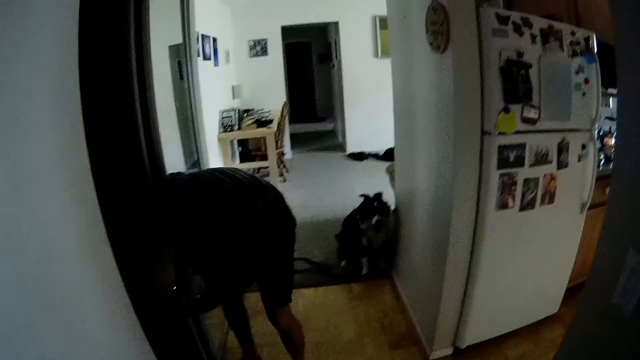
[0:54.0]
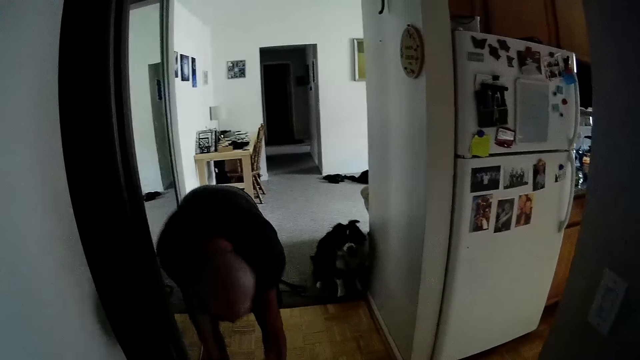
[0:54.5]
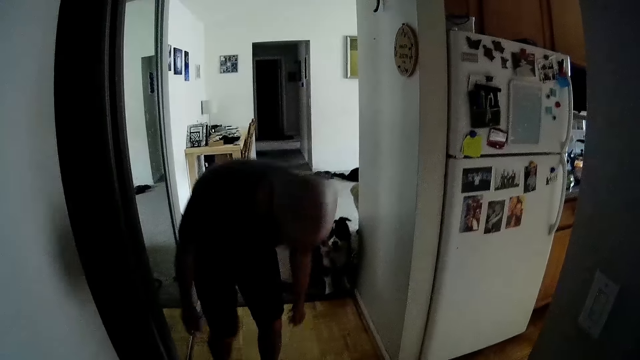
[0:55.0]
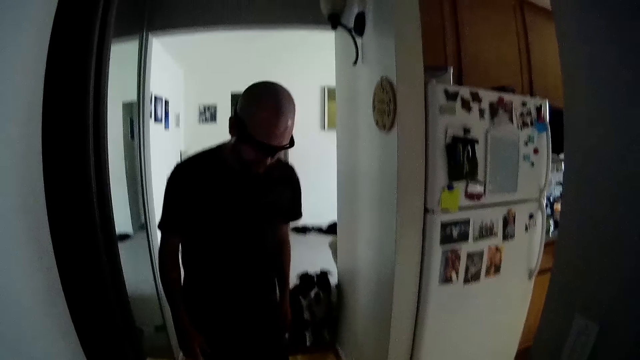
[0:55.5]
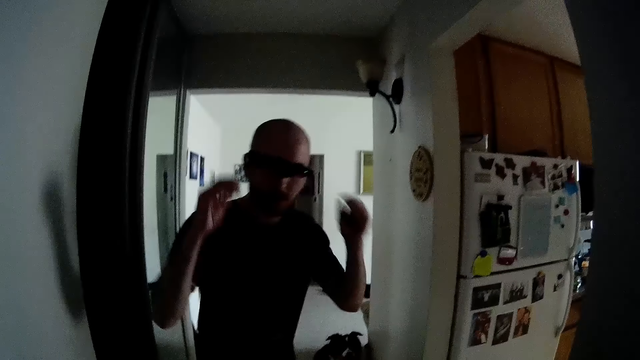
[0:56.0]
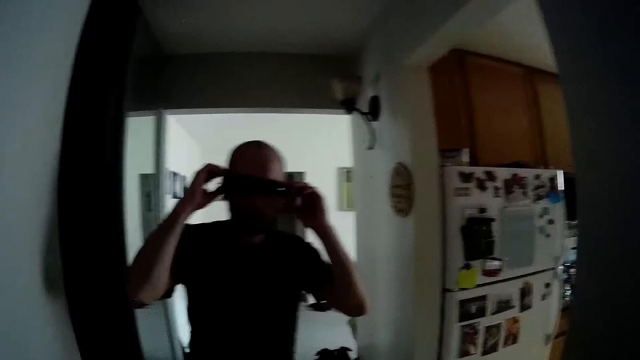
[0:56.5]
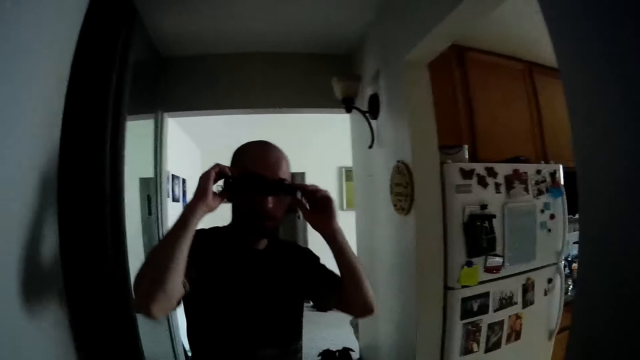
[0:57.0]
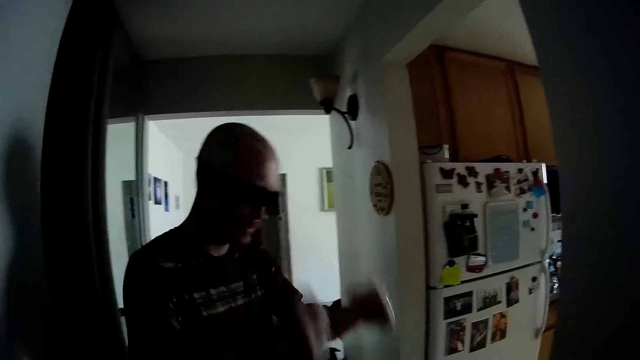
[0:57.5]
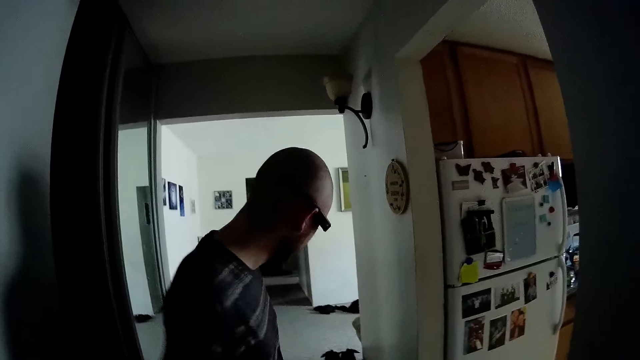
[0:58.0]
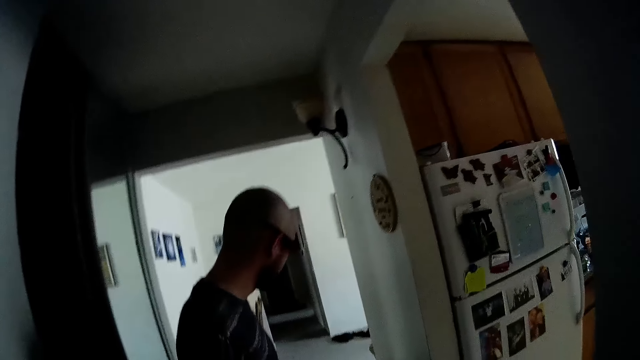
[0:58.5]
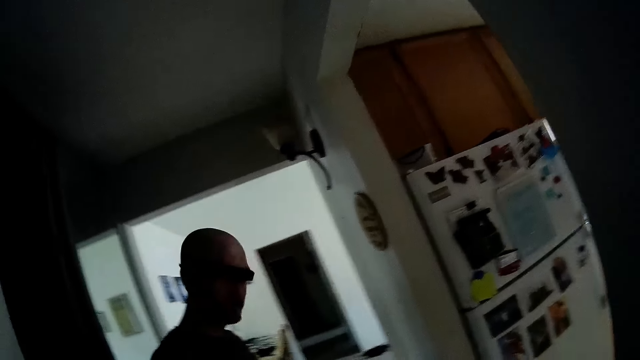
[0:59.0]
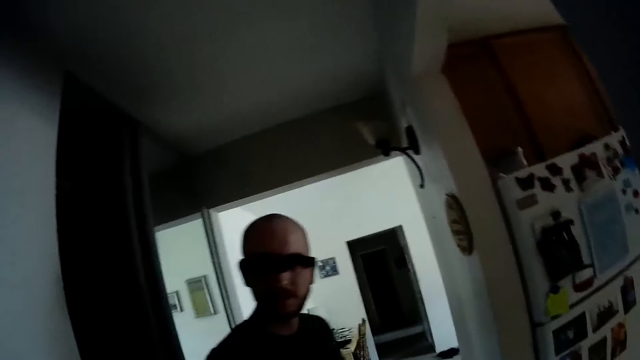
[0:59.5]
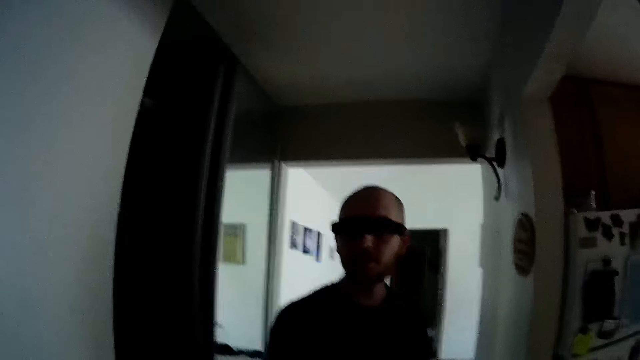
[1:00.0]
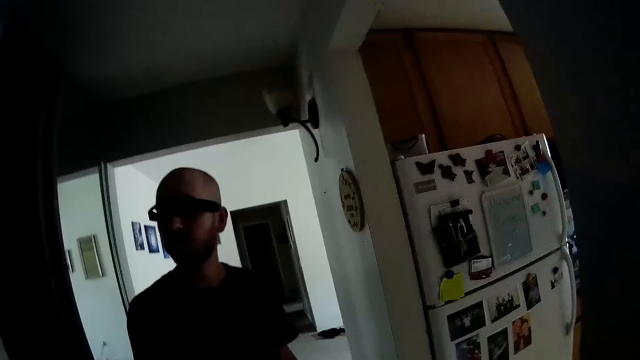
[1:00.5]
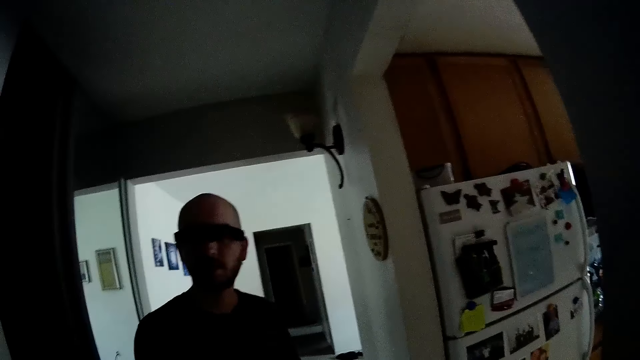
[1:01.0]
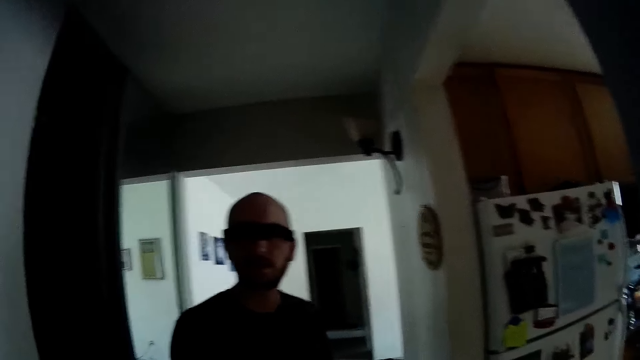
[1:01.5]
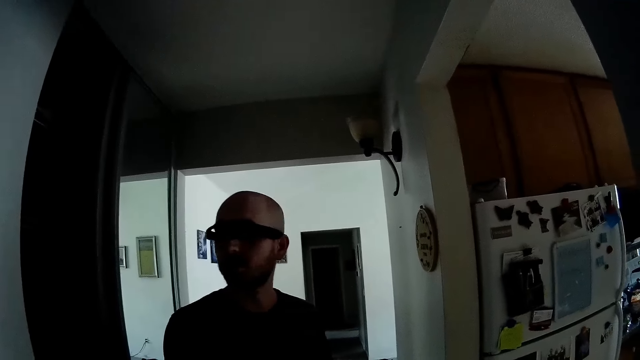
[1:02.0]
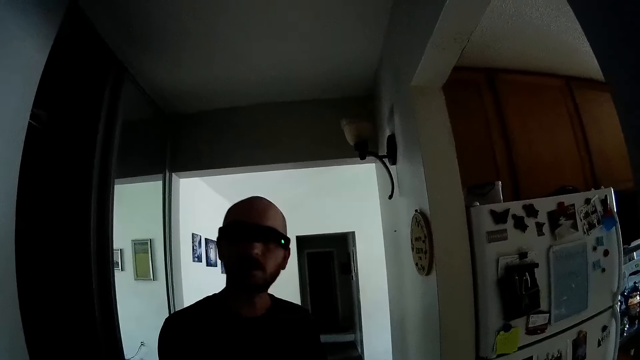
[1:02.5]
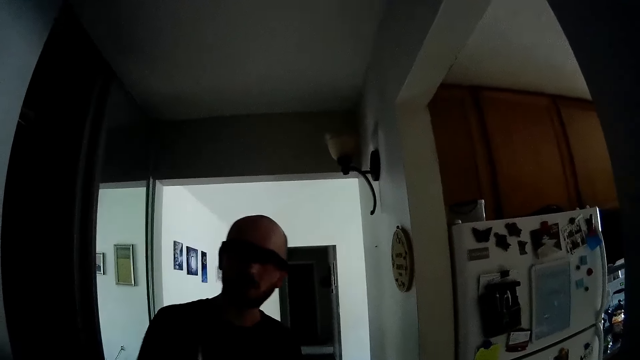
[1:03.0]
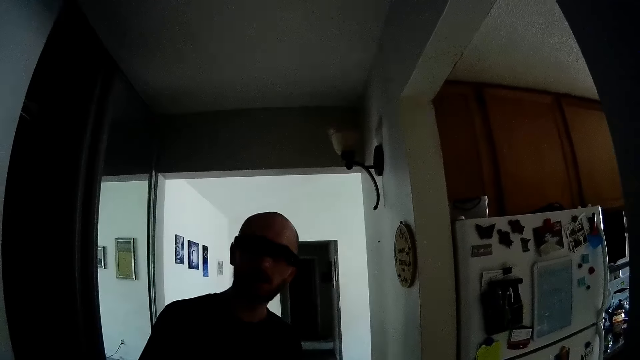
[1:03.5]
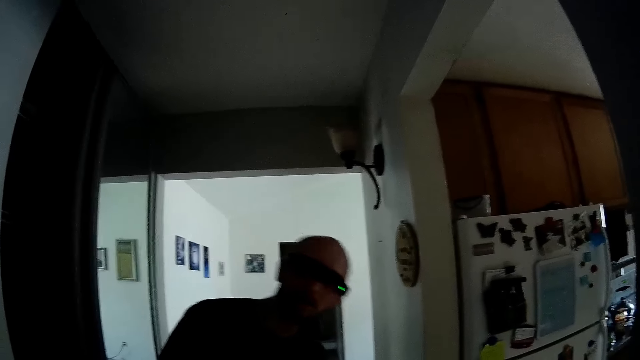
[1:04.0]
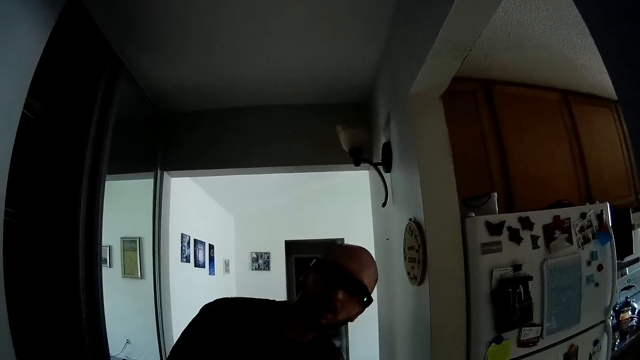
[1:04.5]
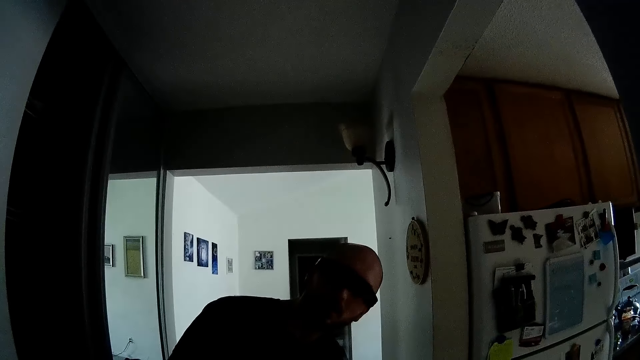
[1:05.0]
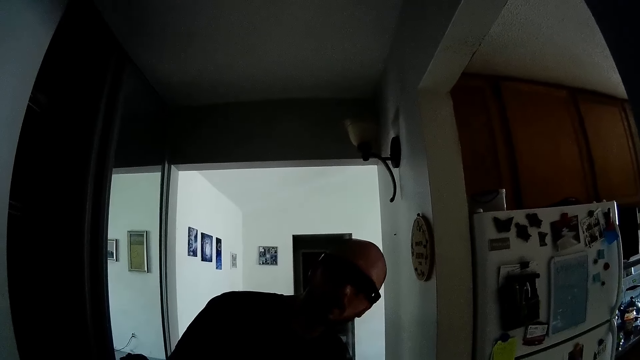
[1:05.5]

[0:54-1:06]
The camera wearer is going outside. They interact with the man.

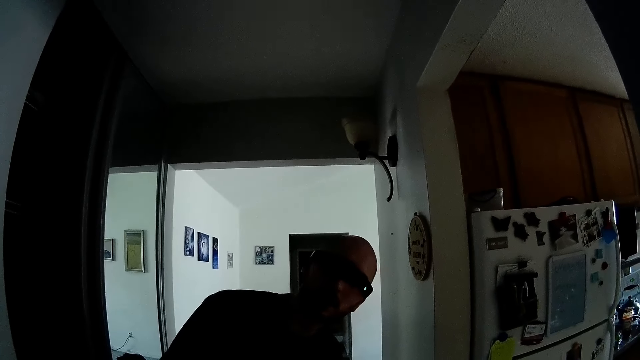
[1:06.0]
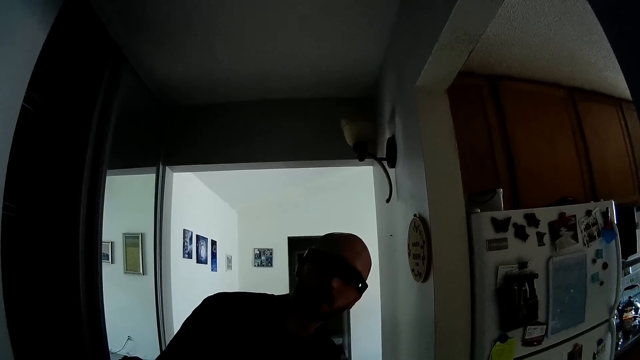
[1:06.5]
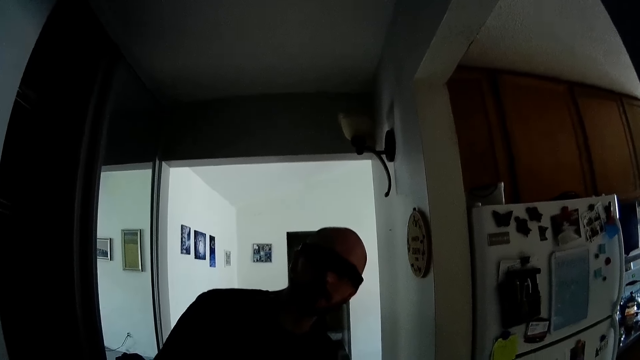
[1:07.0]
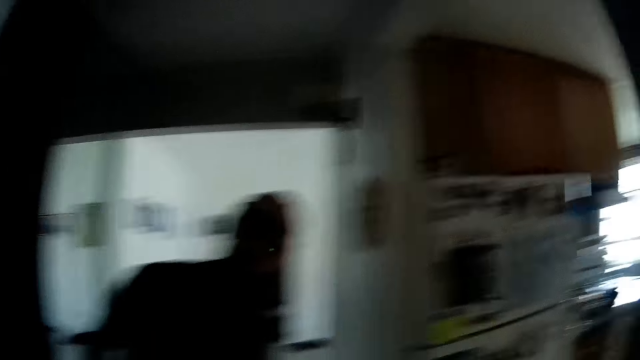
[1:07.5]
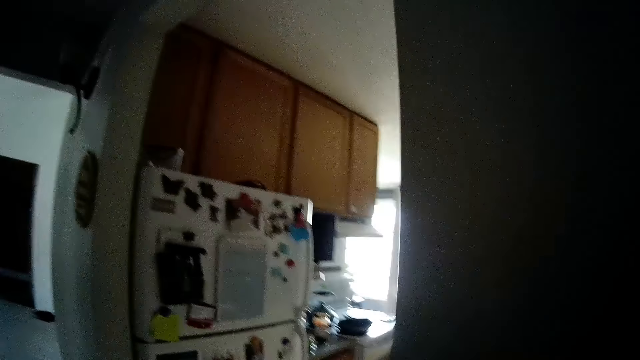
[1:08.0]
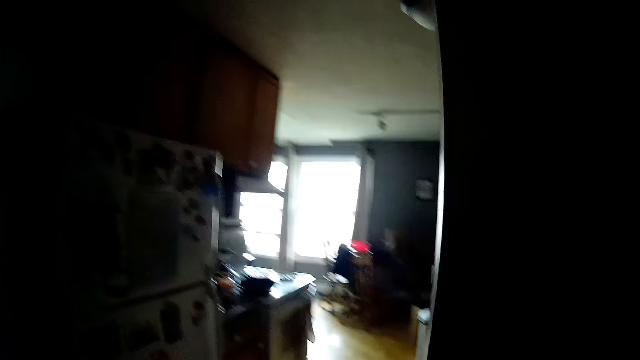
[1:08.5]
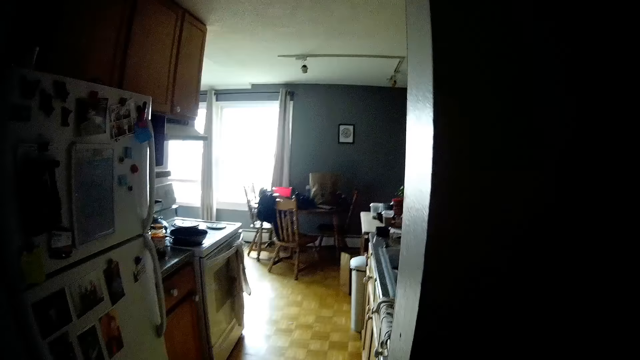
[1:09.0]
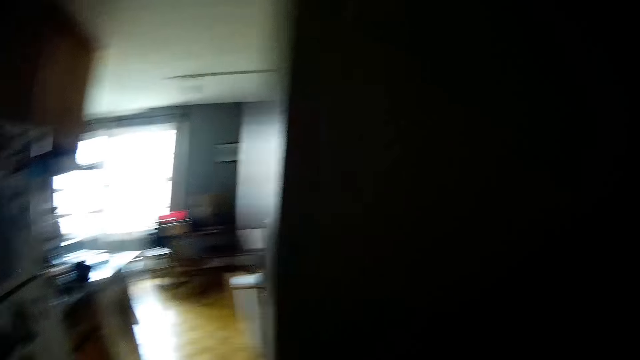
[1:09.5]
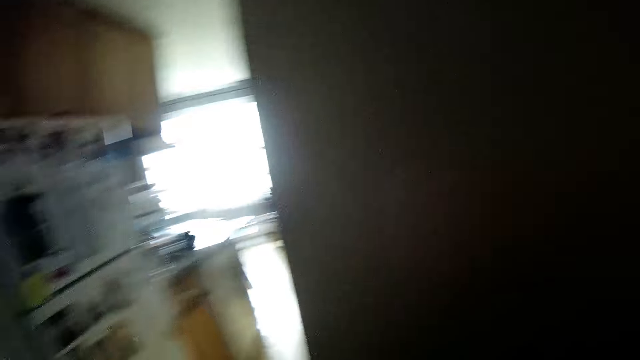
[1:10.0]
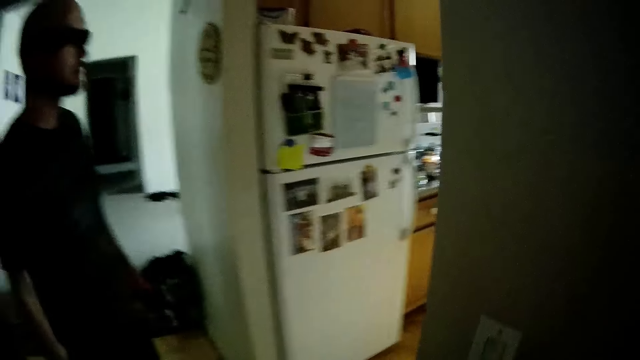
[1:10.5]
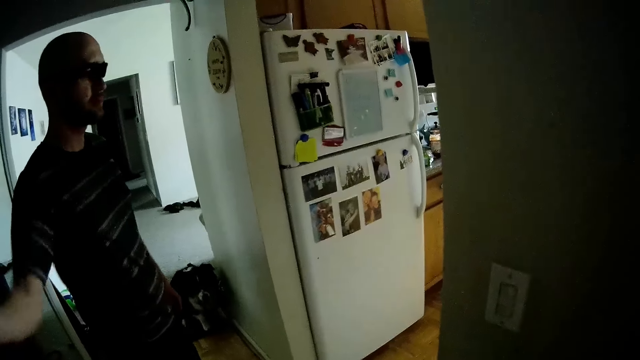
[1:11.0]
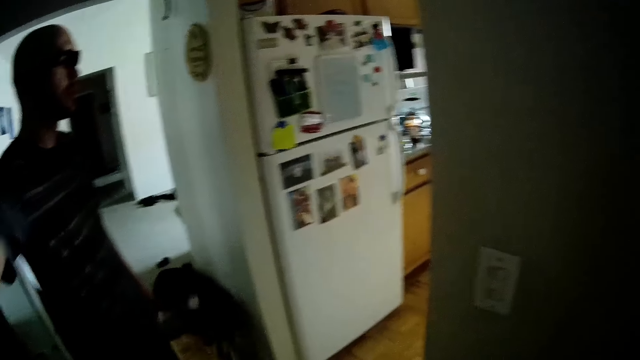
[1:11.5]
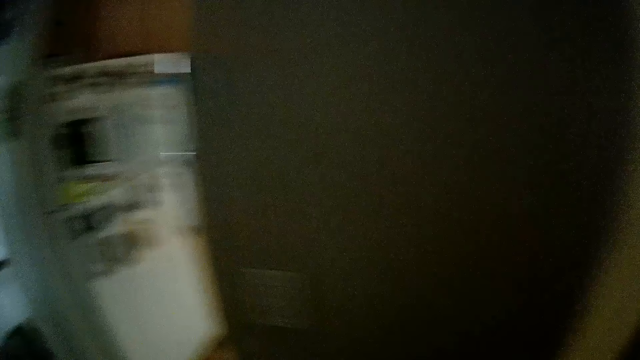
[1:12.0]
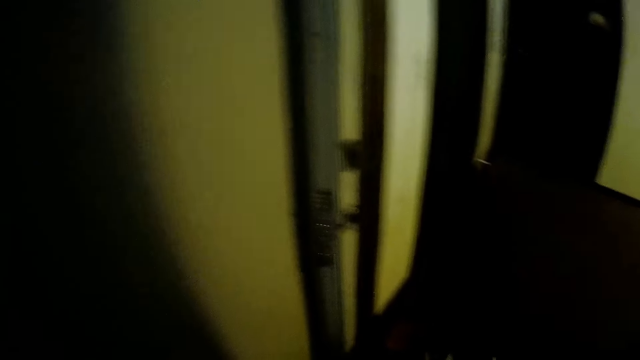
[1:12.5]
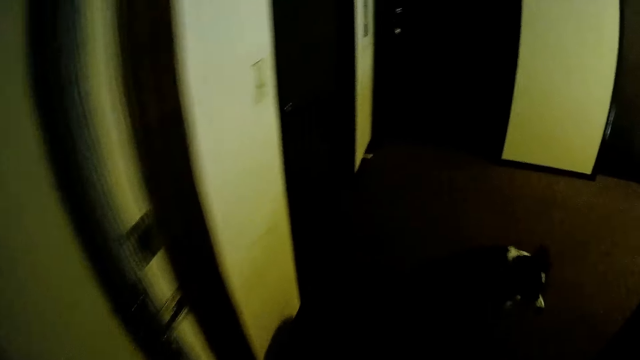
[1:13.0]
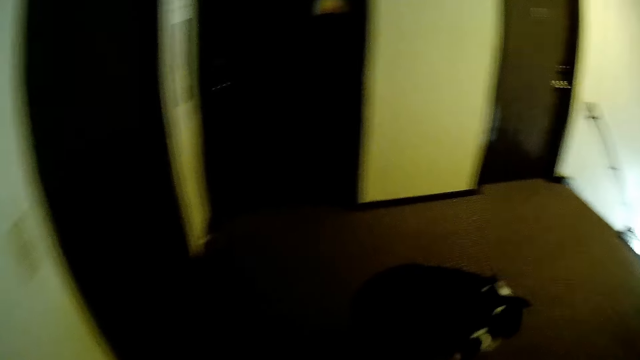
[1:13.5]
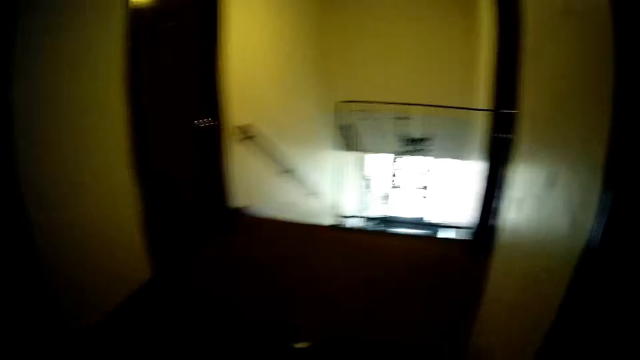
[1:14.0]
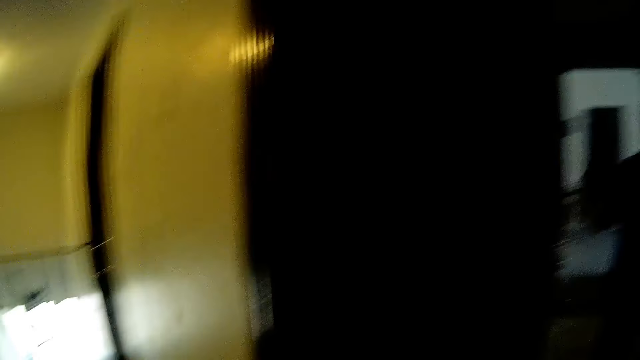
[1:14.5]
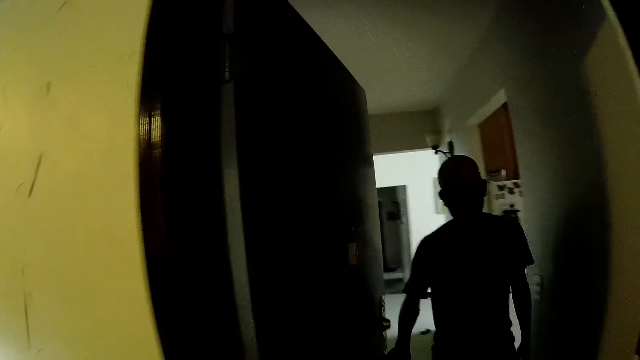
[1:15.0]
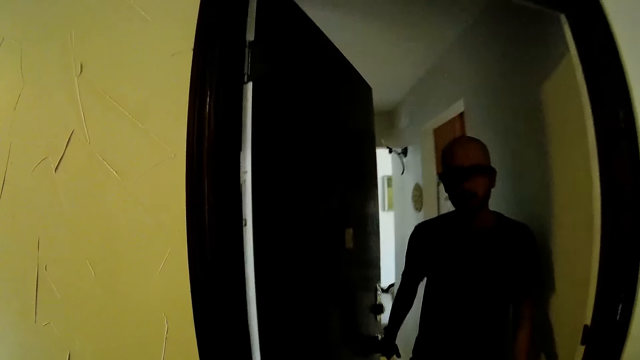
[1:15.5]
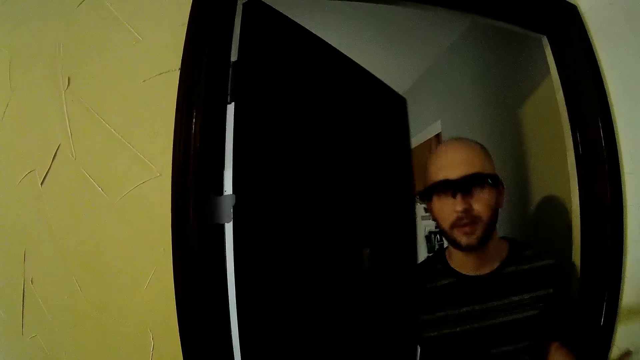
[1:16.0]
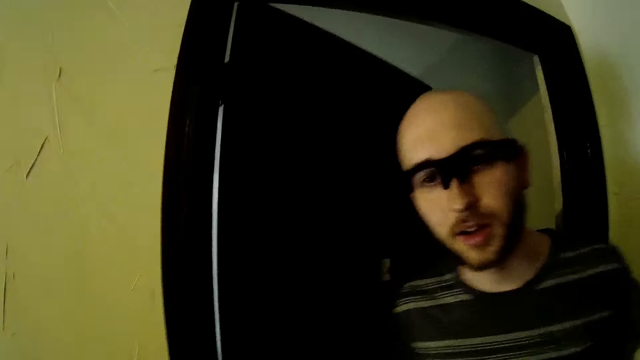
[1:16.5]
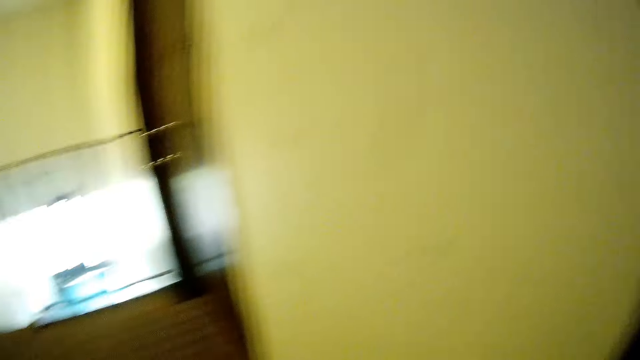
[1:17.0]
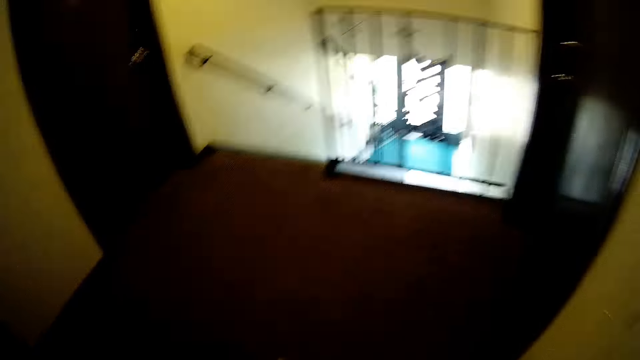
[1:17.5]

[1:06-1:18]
The dog runs towards a stairway. The camera wearer walks towards the stairway. The man closes a door that leads to the staircase with his right hand.
